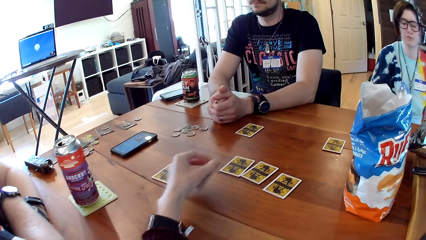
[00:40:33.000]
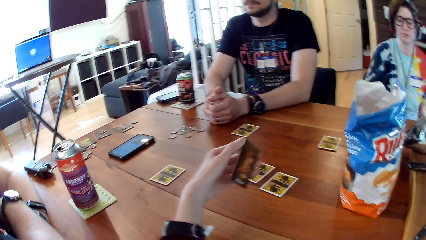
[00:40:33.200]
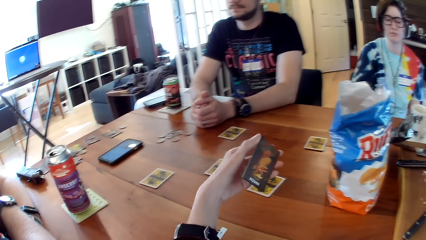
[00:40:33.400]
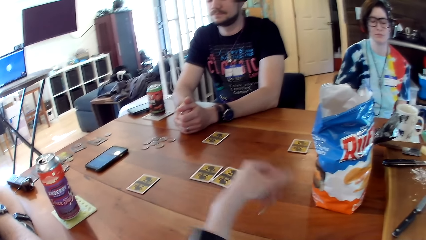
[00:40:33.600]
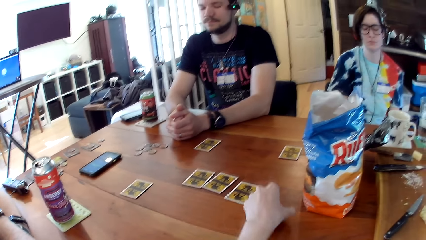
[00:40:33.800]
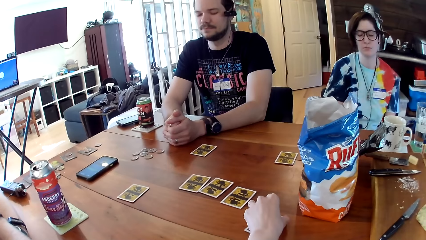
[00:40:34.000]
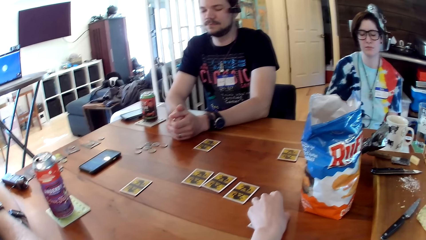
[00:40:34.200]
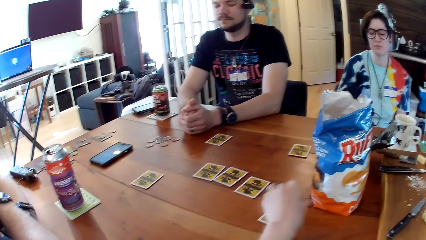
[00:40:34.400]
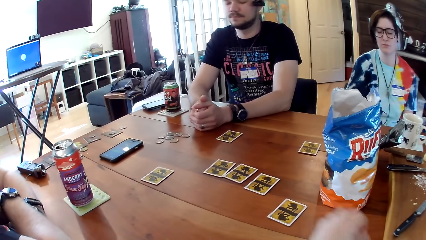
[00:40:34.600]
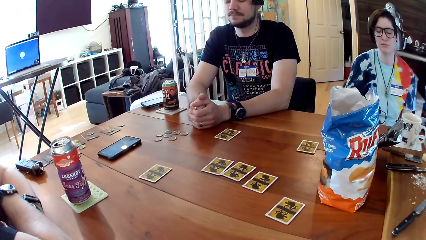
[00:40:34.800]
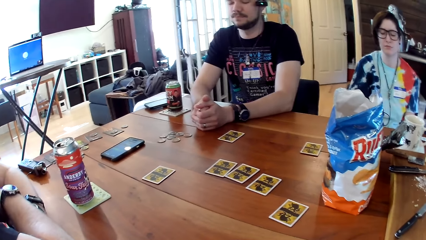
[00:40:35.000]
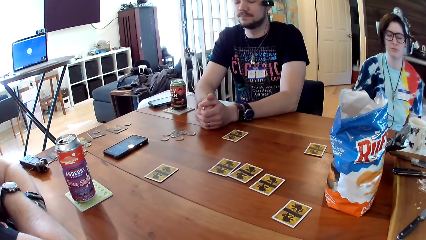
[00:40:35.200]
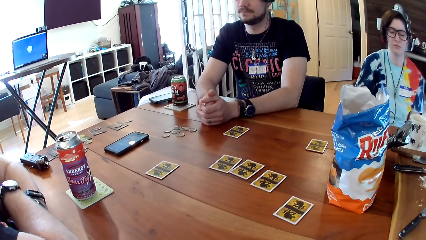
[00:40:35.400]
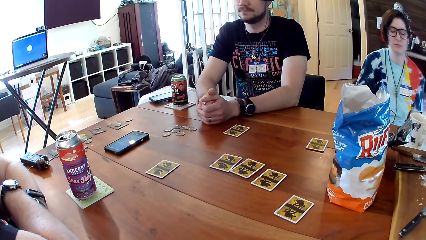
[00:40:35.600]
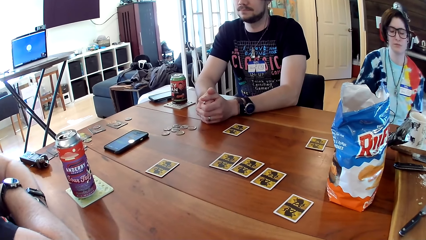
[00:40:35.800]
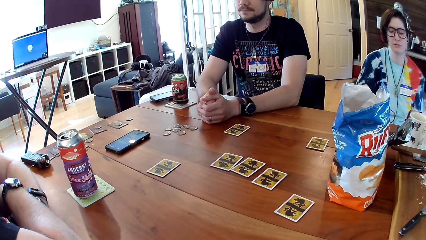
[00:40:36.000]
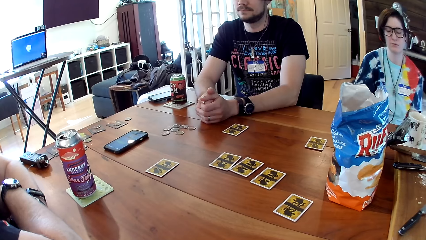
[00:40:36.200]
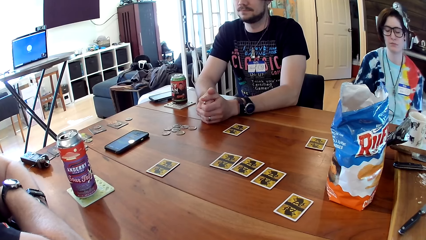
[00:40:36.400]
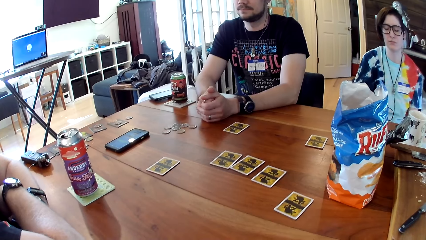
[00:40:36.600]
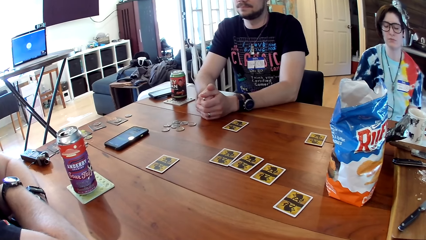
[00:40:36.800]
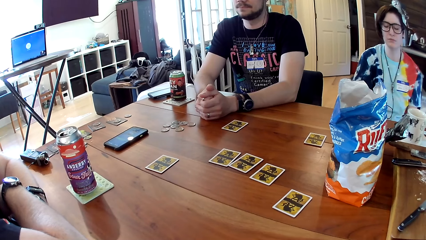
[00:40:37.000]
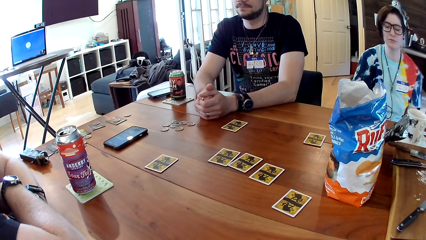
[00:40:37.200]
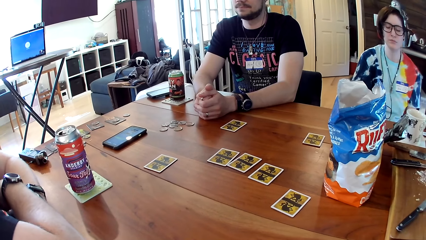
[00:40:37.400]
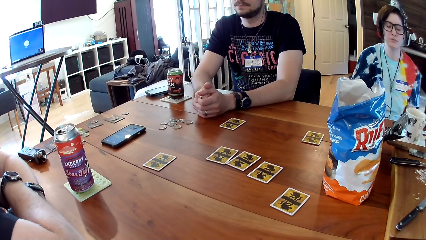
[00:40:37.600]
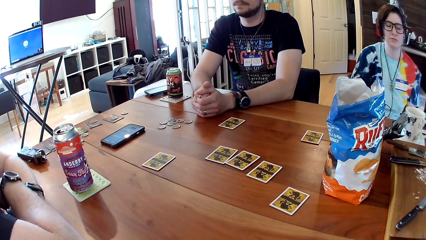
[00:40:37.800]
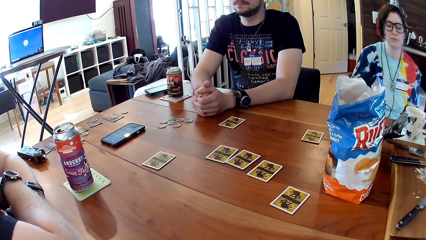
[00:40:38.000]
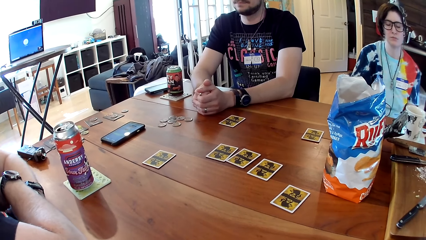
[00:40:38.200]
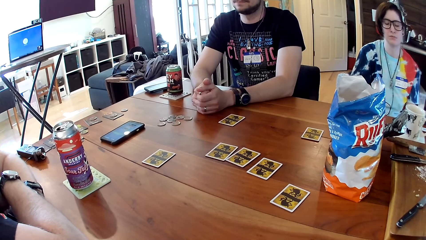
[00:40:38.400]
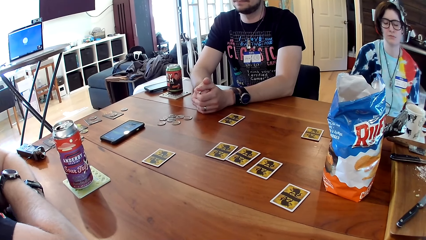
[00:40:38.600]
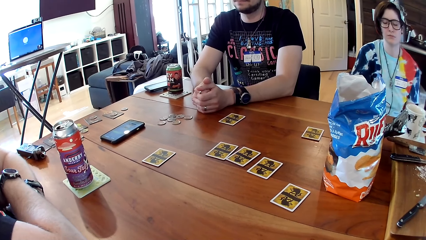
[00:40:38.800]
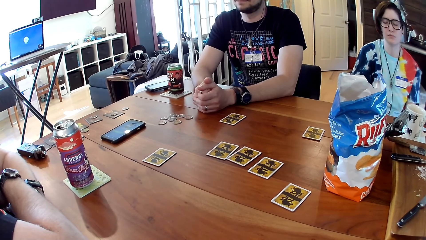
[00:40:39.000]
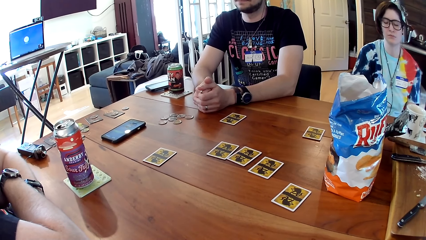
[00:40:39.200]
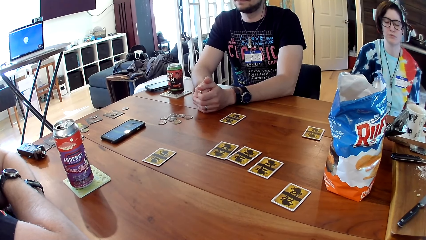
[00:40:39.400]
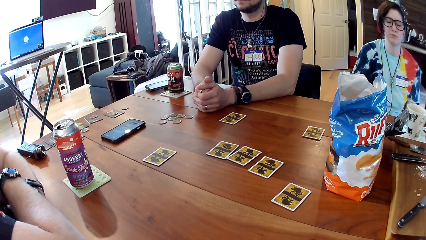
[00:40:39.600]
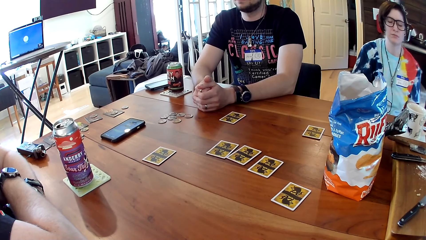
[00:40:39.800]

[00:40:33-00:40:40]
The camera wearer picks another card. She drops the card in her left hand face down on the table.

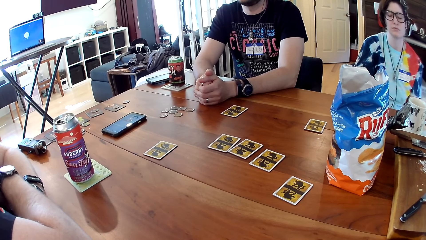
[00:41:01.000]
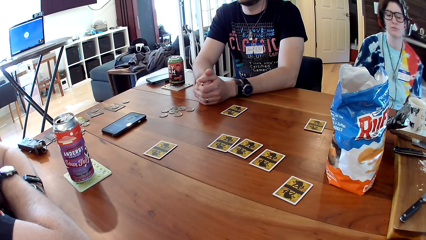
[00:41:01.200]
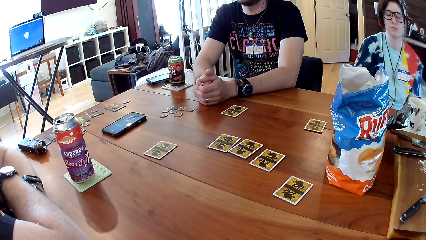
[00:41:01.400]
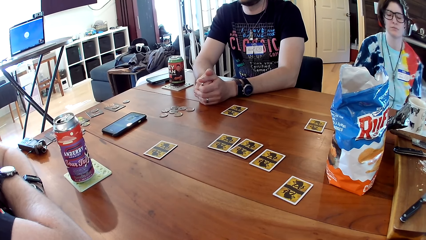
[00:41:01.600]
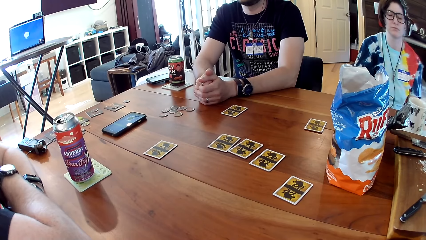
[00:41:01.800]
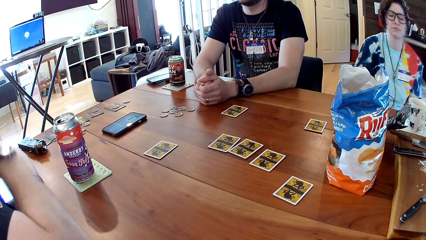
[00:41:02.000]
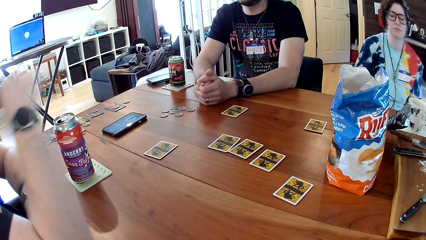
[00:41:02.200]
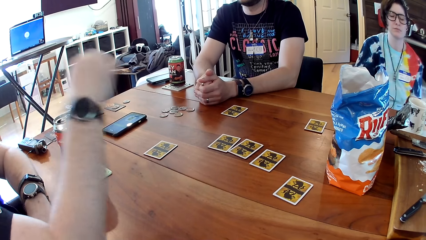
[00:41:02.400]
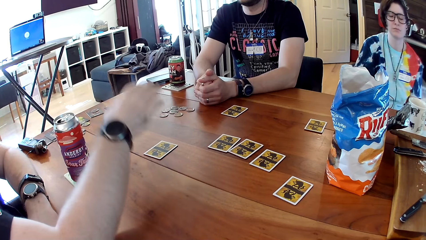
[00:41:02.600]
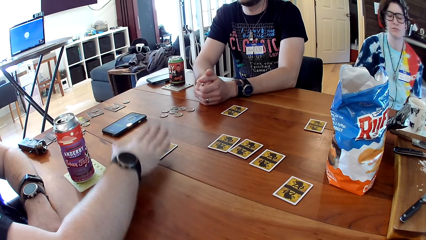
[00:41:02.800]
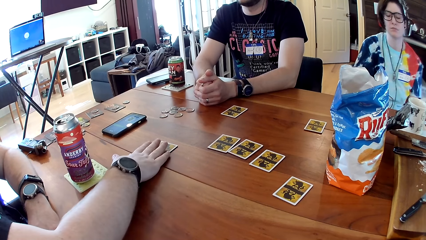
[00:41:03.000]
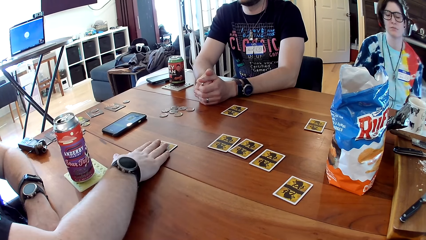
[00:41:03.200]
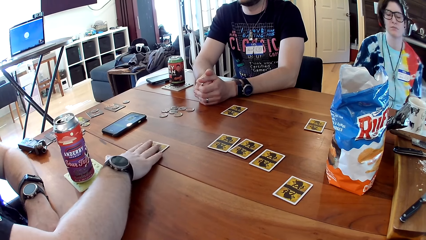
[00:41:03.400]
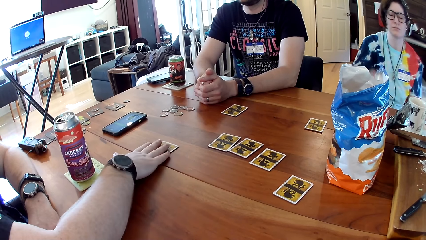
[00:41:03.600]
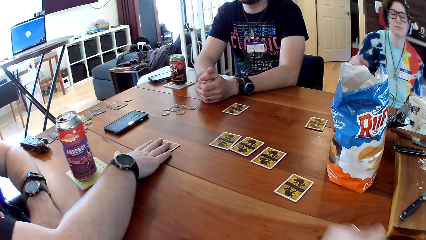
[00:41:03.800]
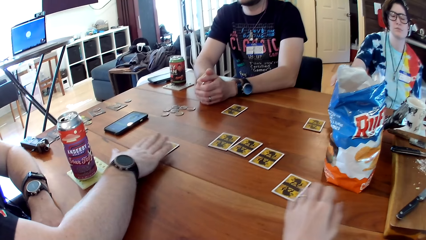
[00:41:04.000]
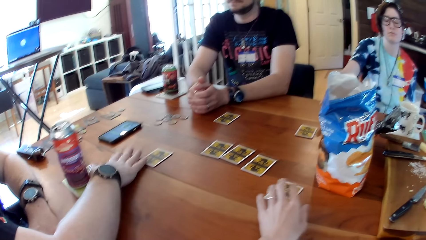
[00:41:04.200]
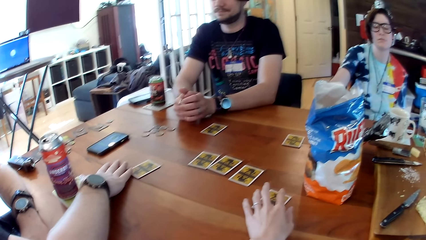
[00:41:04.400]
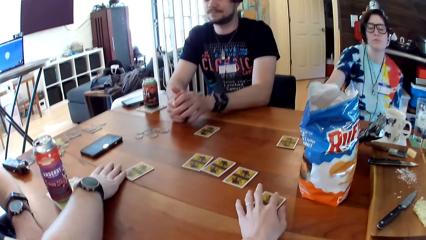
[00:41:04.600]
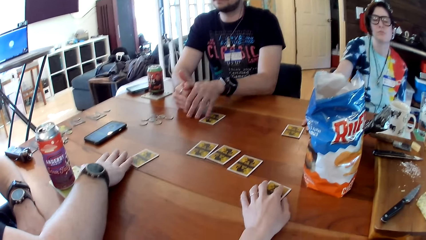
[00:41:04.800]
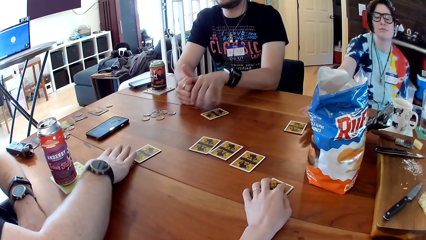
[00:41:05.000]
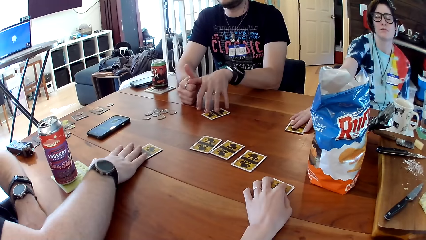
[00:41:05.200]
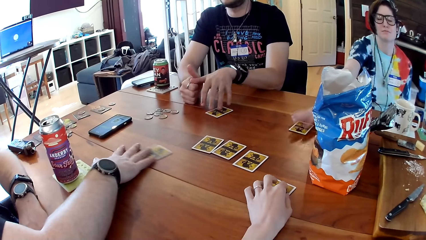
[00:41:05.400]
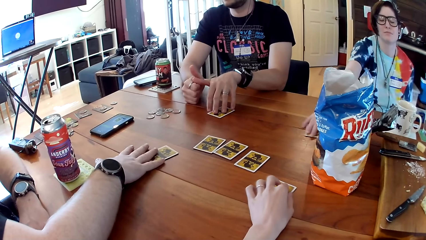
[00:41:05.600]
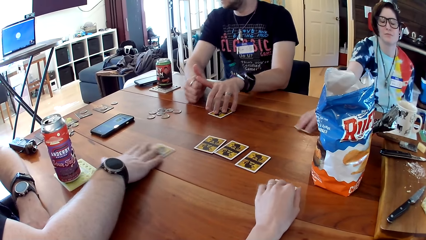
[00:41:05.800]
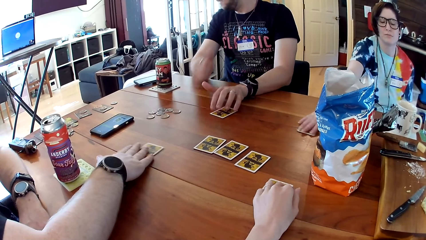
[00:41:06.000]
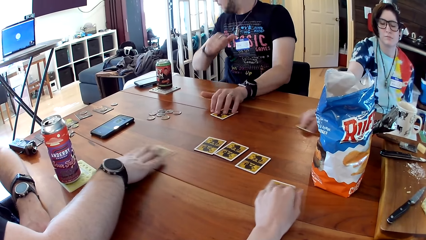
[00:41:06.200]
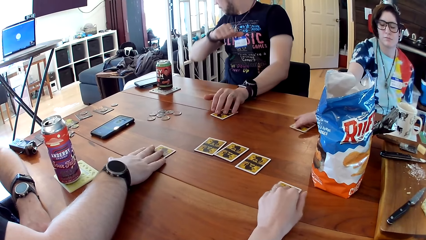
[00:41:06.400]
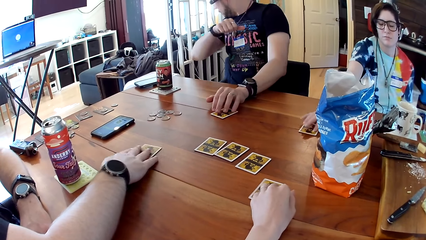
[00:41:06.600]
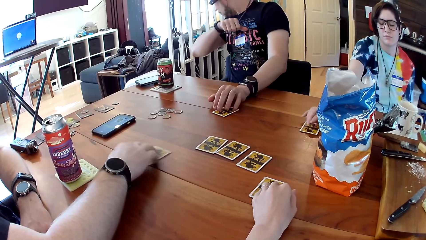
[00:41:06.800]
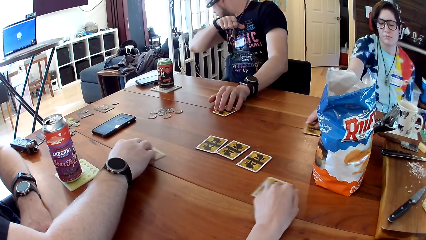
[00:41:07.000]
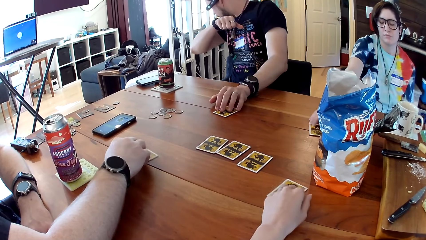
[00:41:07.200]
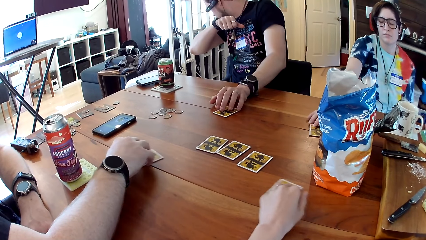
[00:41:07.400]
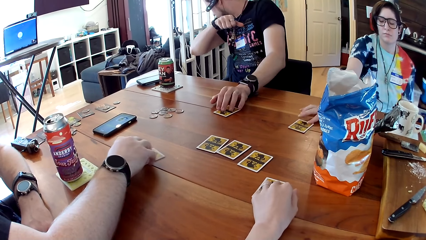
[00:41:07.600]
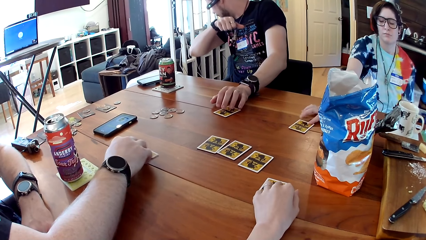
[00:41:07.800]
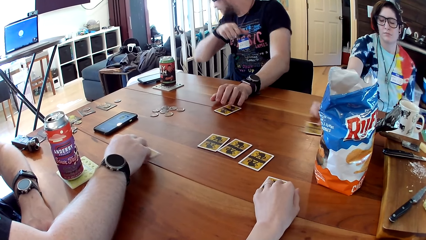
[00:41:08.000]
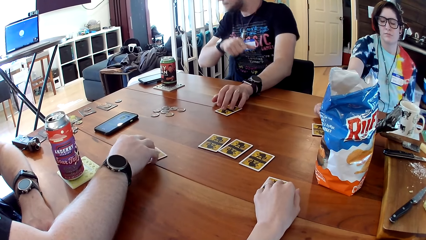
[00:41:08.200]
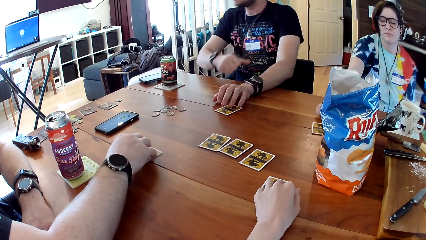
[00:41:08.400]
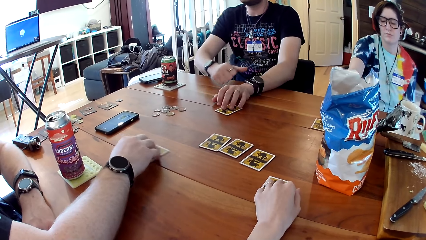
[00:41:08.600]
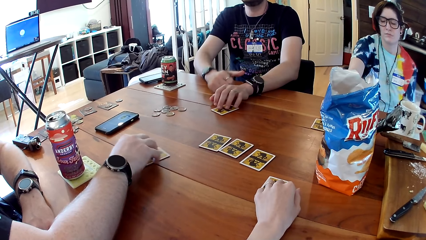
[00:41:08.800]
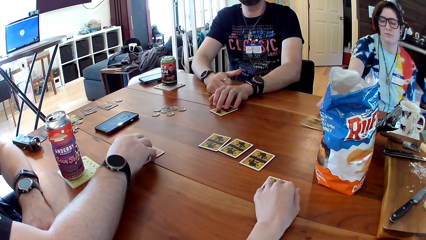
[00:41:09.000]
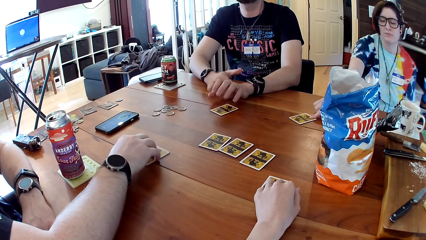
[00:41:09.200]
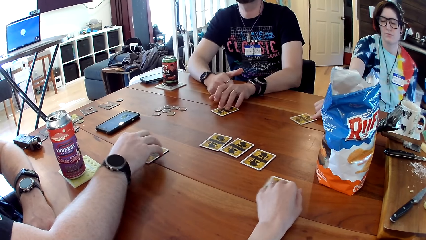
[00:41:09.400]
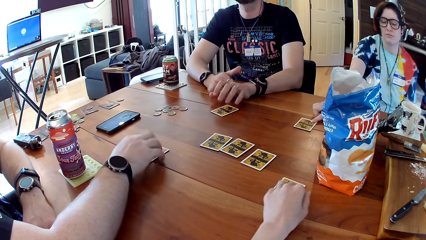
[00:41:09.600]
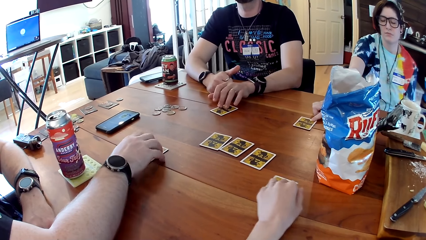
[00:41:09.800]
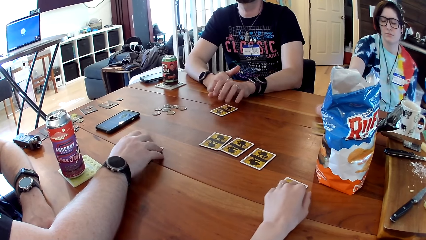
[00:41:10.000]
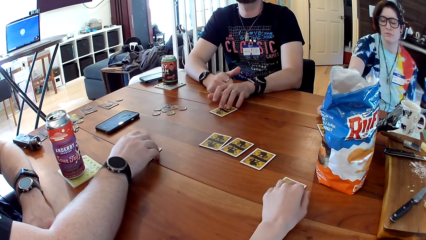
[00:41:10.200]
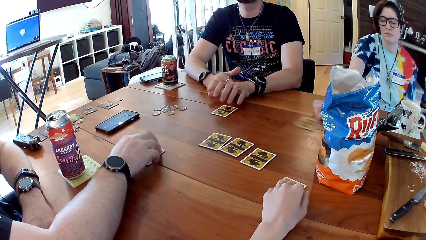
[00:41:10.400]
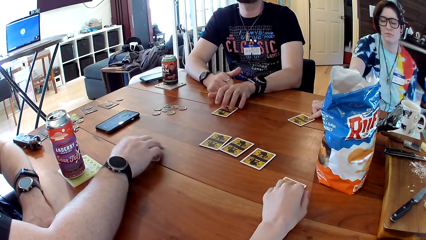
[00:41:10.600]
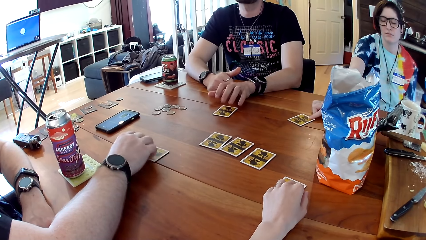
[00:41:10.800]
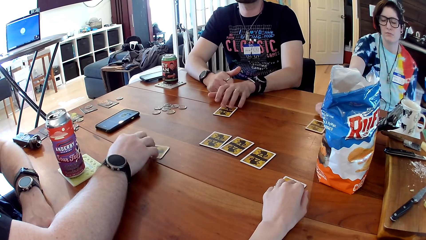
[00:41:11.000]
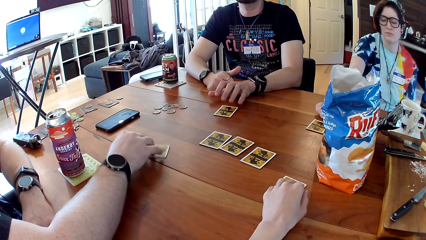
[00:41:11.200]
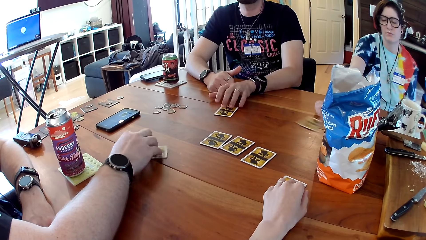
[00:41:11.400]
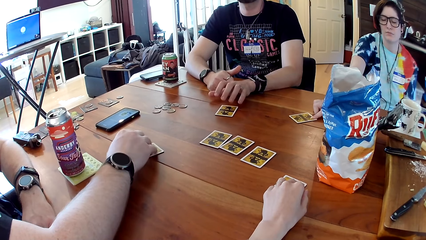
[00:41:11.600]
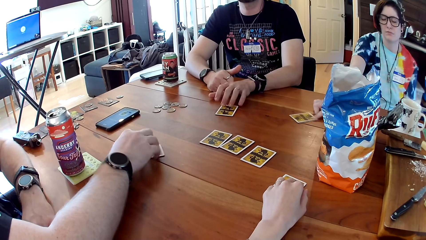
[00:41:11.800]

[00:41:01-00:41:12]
A man puts his right hand on top of the card on the table. The man picks a card from the table. The man adjusts the position of the card on the table with his right hand. The camera wearer puts her left hand on top of the card on the table. Another man puts his left hand on top of a card on the table. A woman puts her right hand on top of a card on the table. The woman shakes the card on the table with her right hand. The first man shakes the card on the table with his right hand. The other man raises his right hand. The camera wearer shakes the card on the table with her left hand. The first man moves the card on the table. The other man coughs. The other man puts his right hand on the table. The other man touches the card on the table with his left hand. The woman shakes the card on the table.
